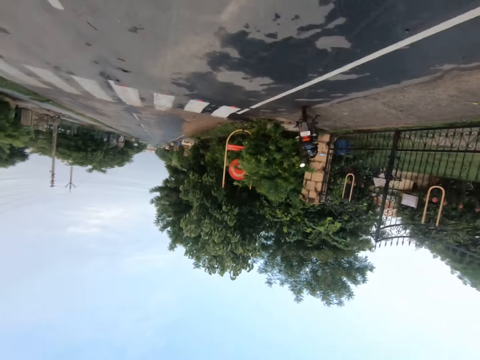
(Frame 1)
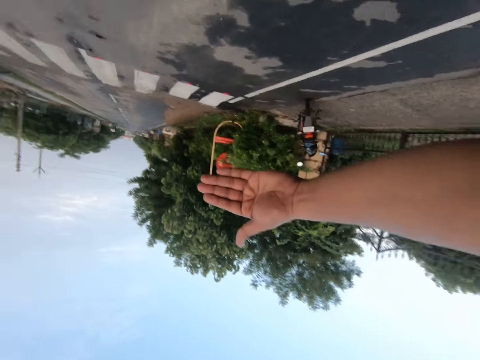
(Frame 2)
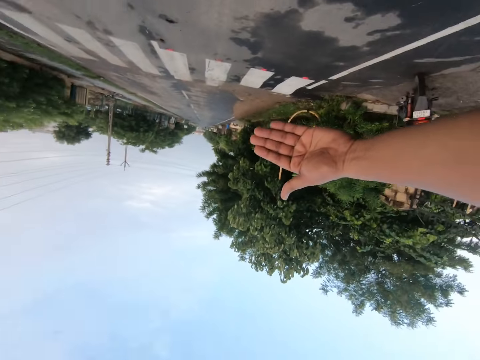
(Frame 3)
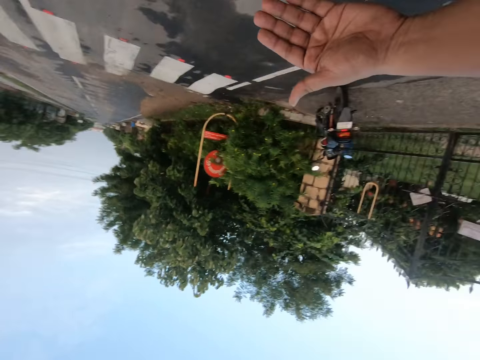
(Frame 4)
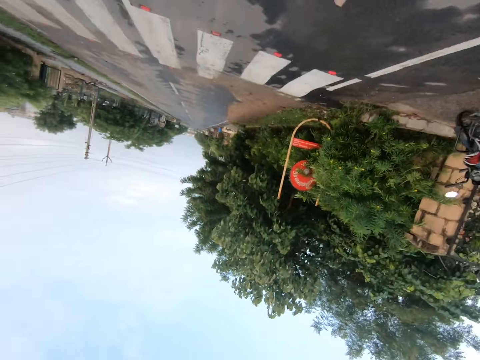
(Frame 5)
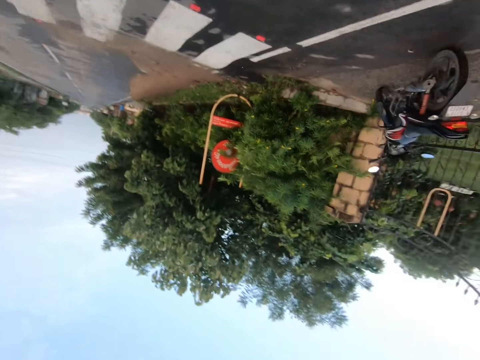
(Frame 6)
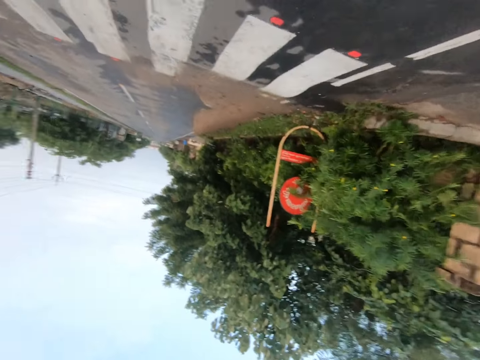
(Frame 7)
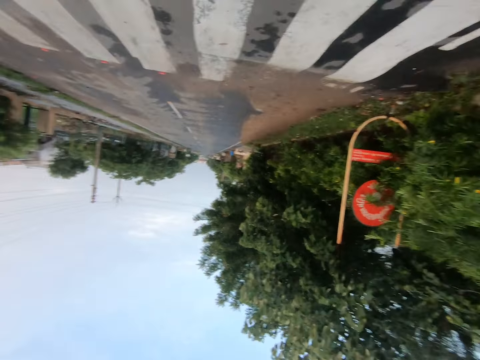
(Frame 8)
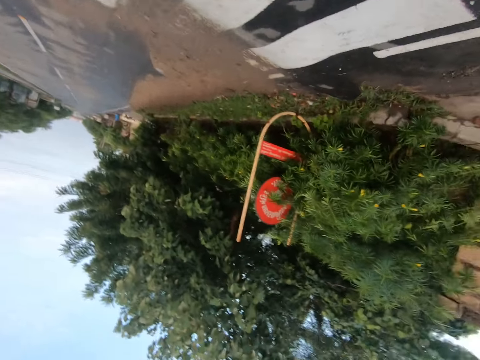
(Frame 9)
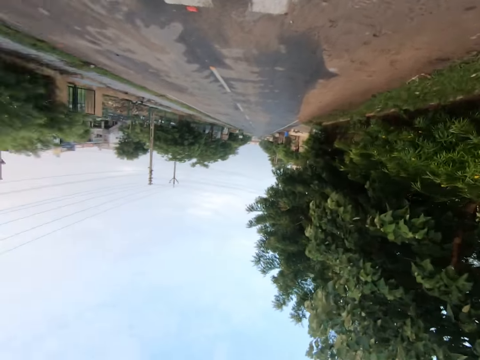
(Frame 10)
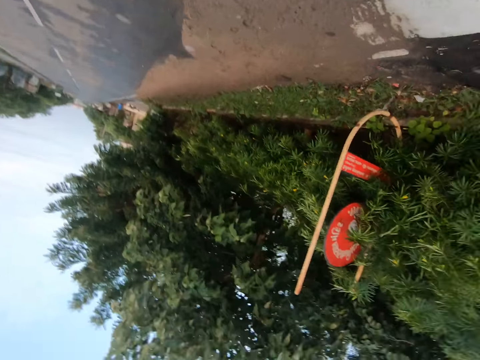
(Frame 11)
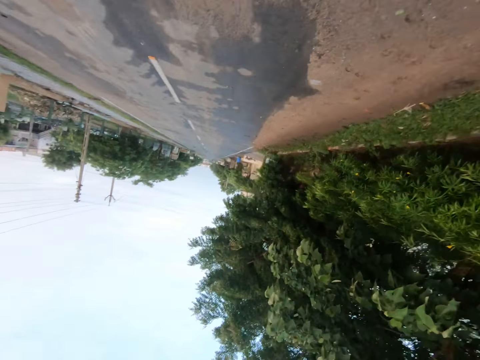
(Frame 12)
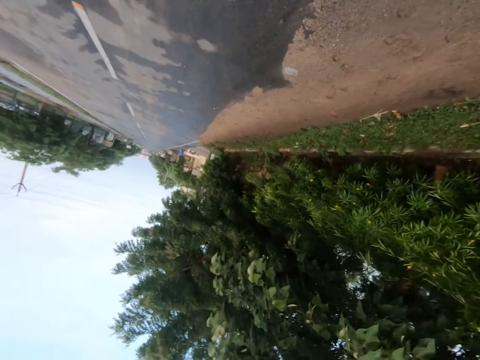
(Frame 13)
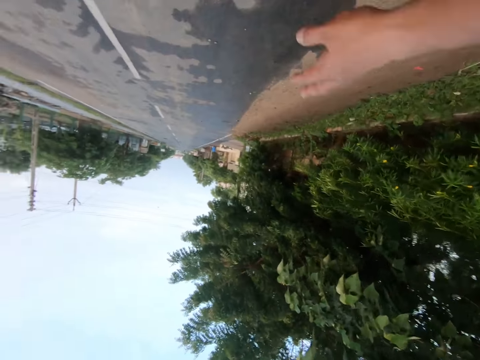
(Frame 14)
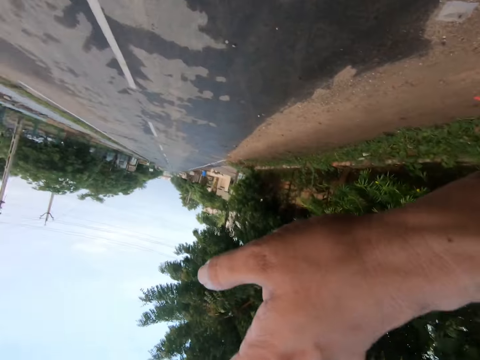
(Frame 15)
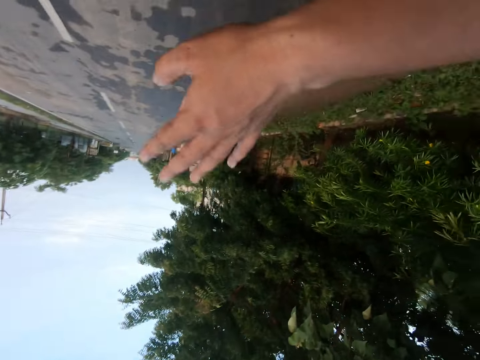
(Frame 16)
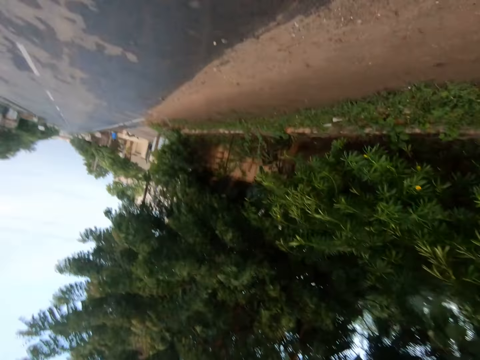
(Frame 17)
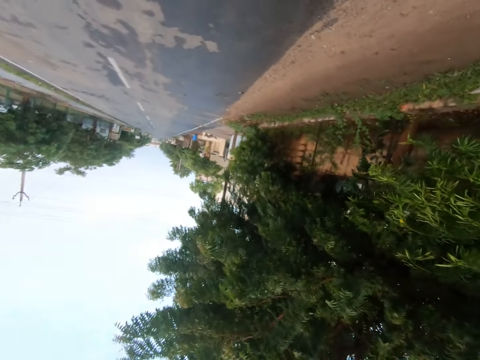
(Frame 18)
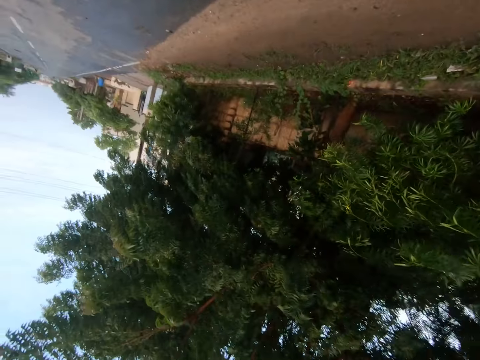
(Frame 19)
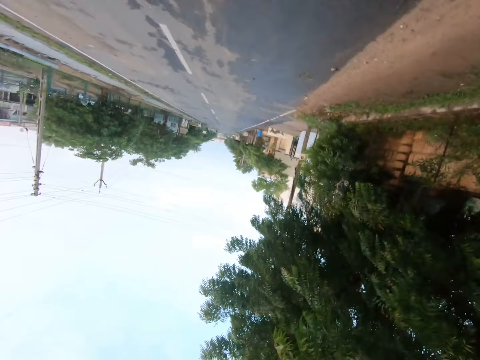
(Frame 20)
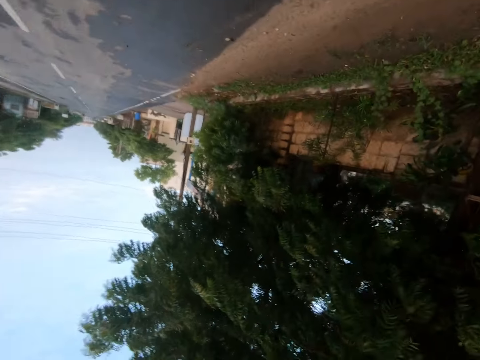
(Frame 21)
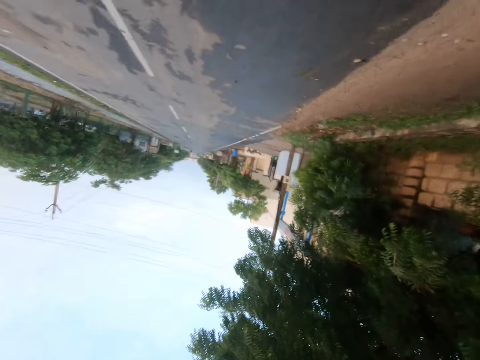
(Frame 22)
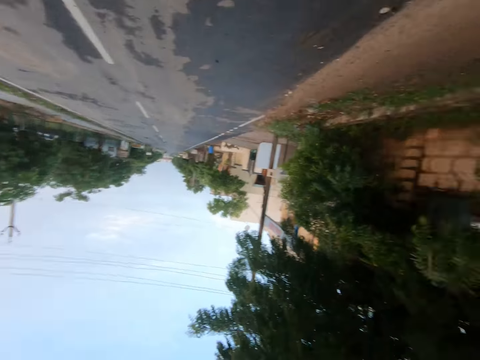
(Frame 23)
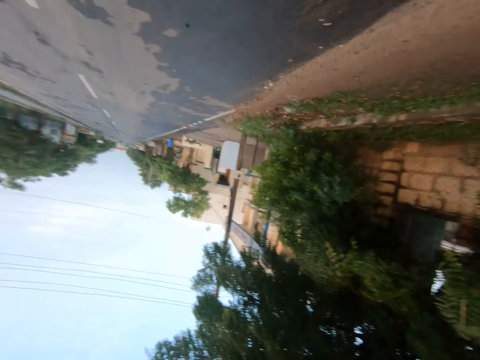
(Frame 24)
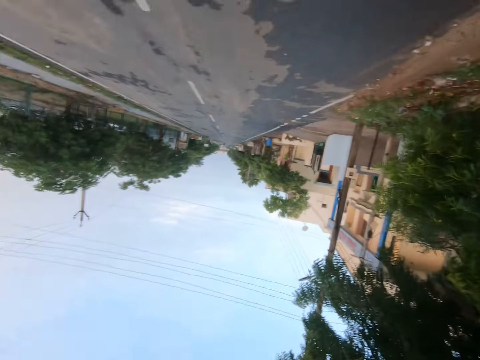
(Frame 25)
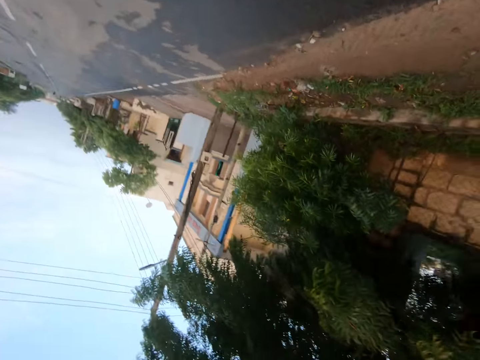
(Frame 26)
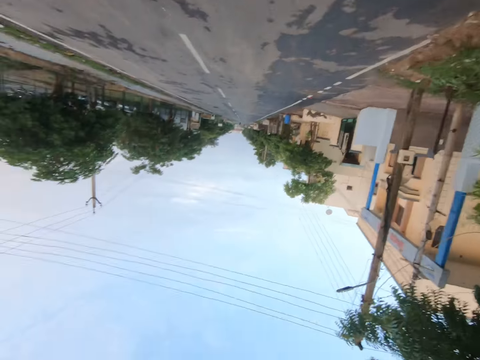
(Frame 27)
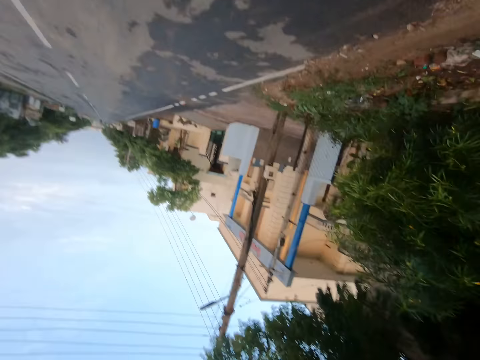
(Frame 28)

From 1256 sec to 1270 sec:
The camera wearer straightens the hand. They walk on the tarmac road. They move the hand. They walk on the tarmac road again.

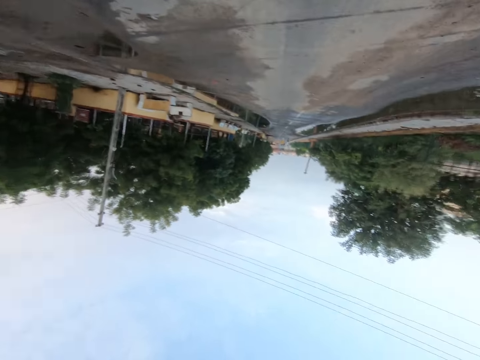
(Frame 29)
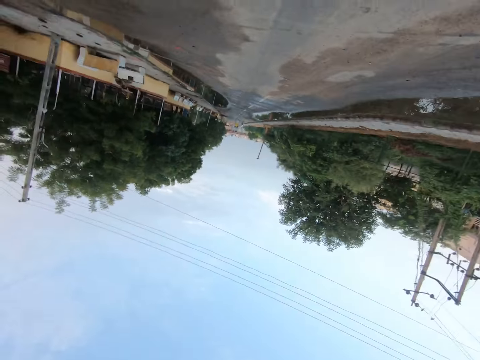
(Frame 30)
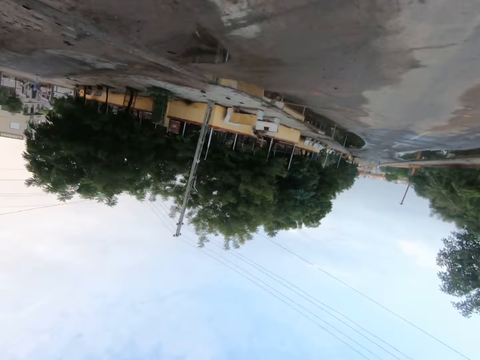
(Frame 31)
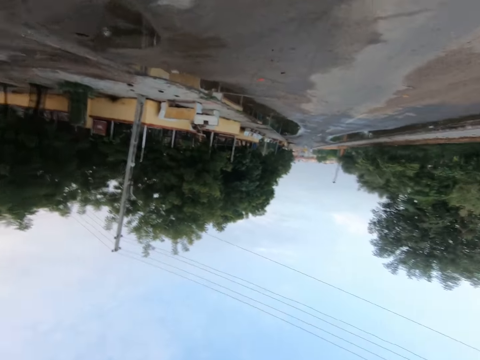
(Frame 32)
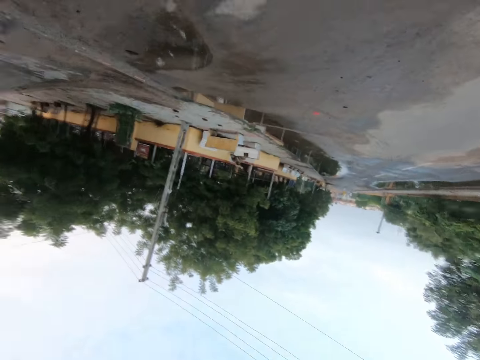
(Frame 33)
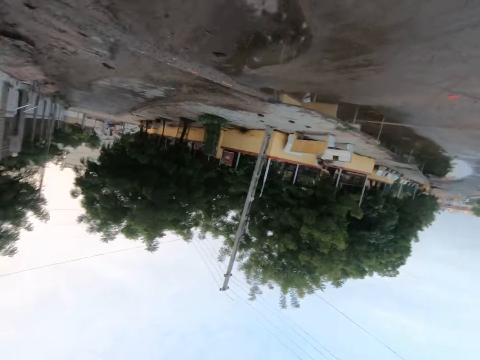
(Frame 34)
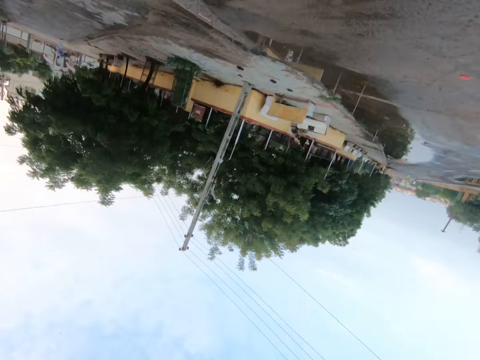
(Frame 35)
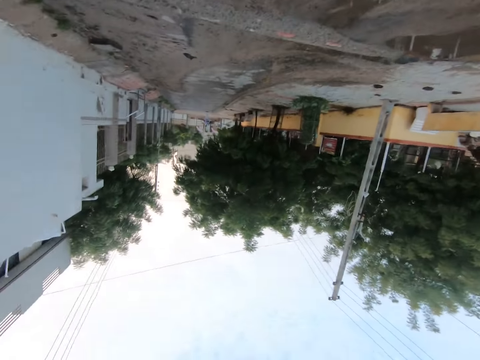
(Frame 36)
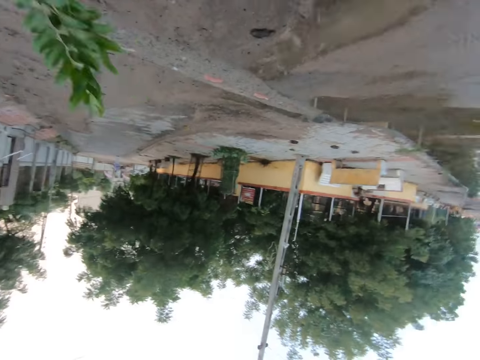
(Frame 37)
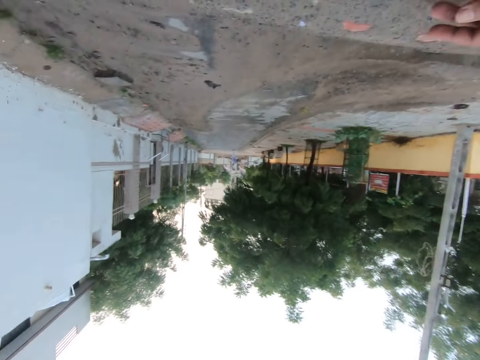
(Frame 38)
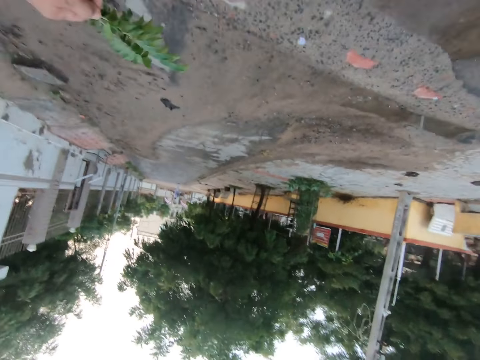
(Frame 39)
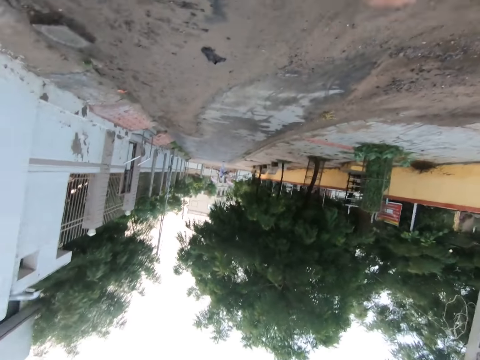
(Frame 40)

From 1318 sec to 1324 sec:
The camera wearer converses.

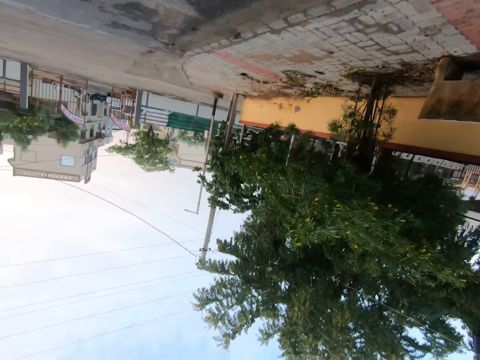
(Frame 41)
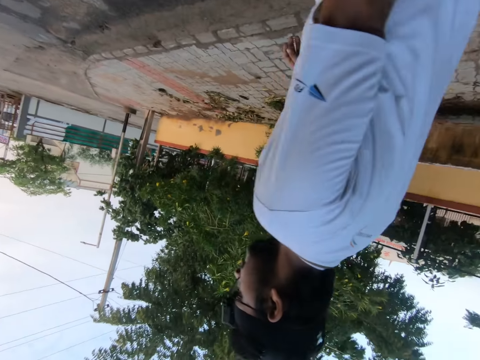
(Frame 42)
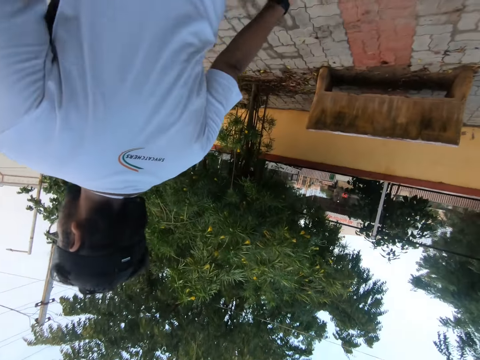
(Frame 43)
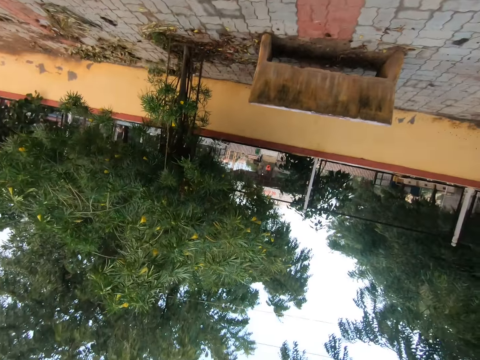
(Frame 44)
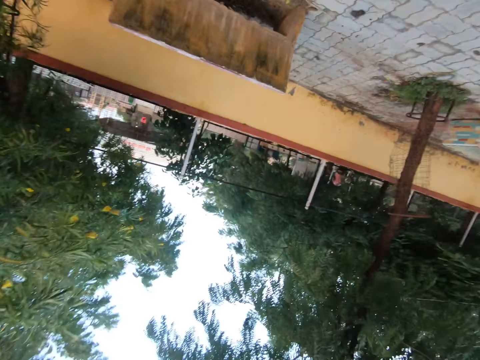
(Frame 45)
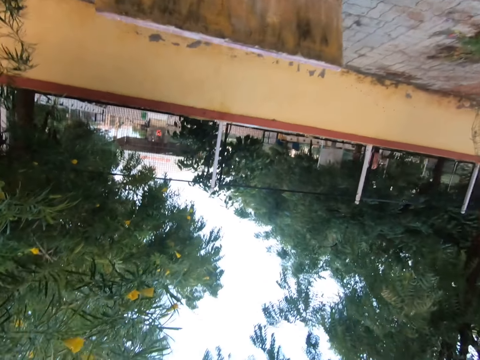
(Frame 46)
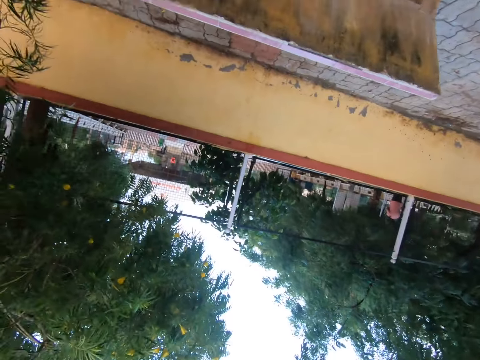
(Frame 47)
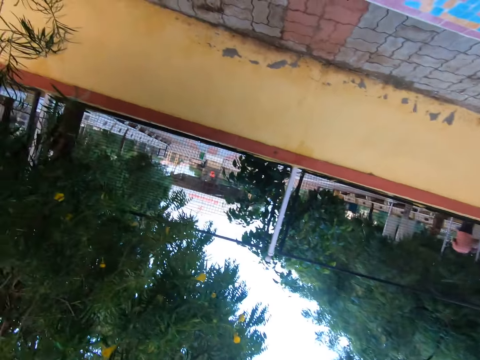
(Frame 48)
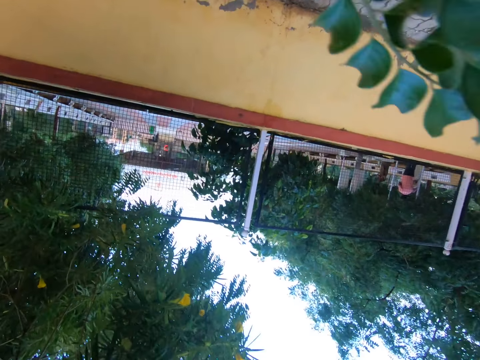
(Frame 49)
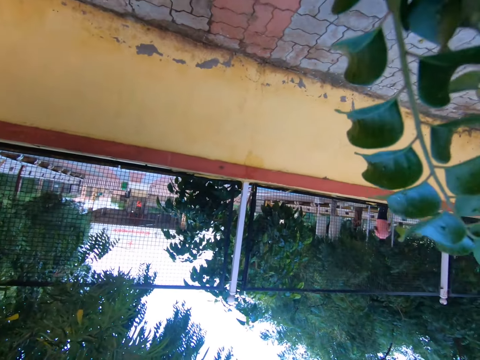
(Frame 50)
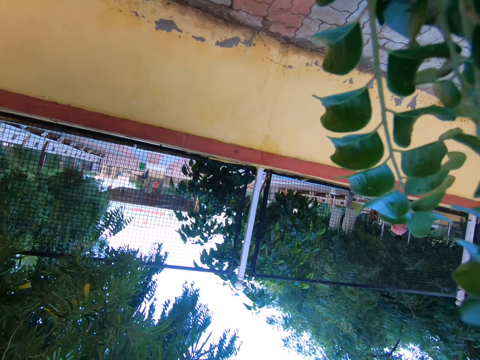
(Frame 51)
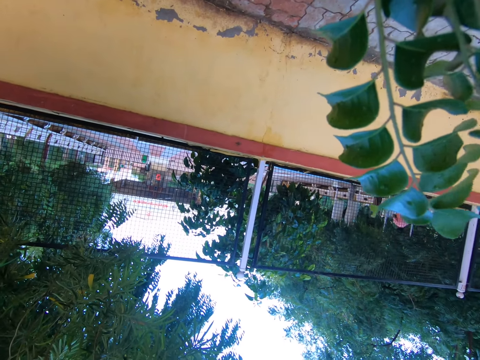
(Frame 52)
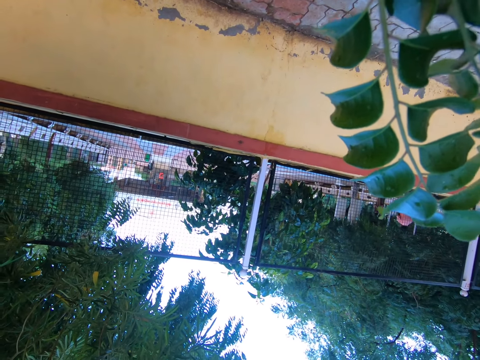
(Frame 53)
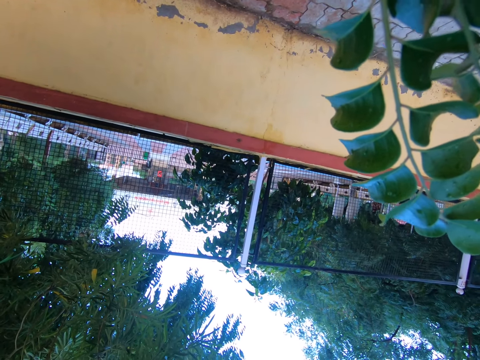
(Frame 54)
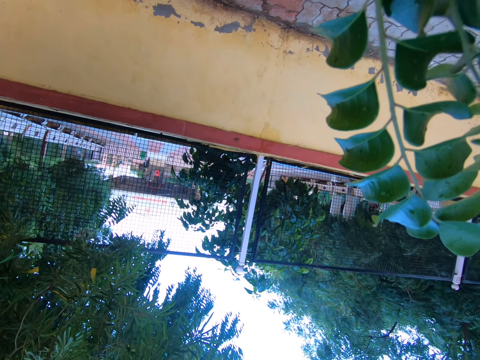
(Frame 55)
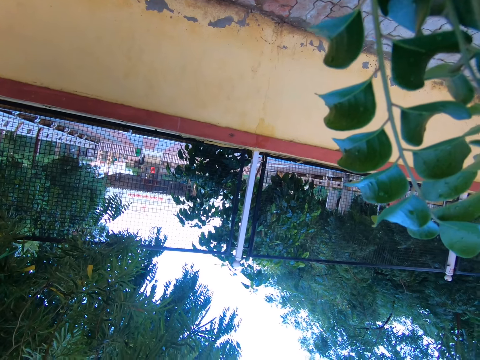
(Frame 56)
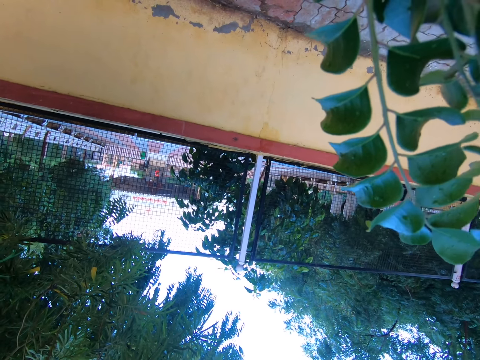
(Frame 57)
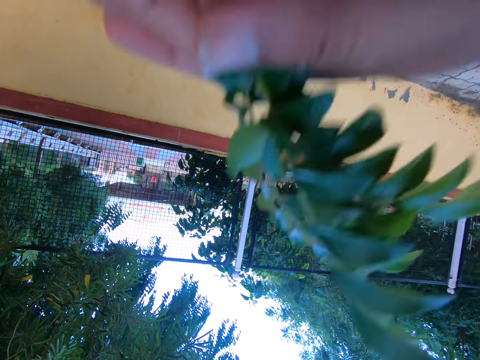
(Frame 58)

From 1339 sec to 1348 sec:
The camera wearer walks on the sidewalk. They look at the leaf.
